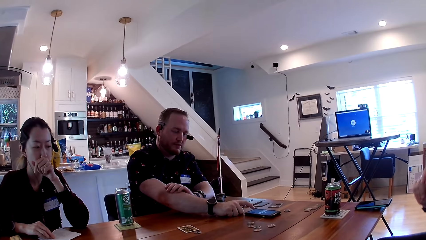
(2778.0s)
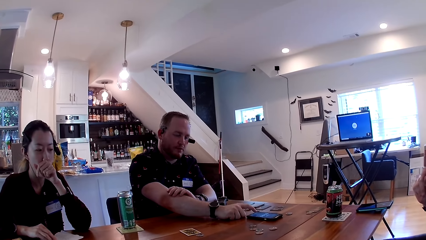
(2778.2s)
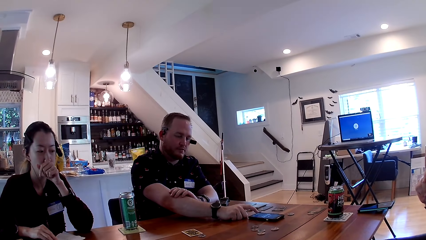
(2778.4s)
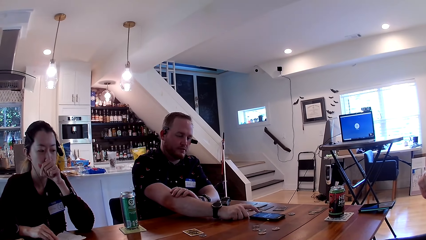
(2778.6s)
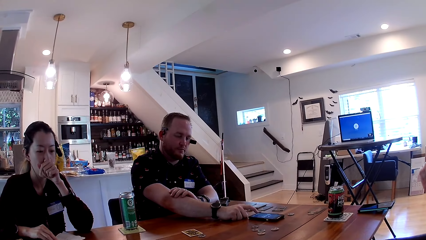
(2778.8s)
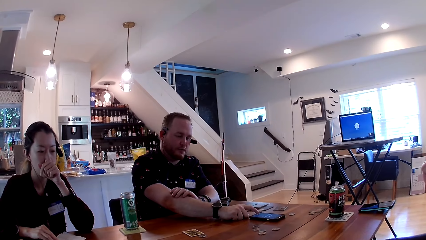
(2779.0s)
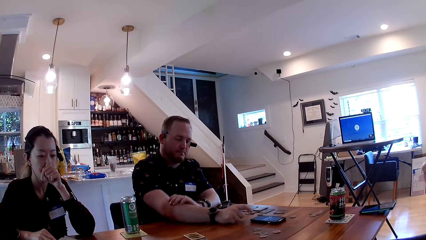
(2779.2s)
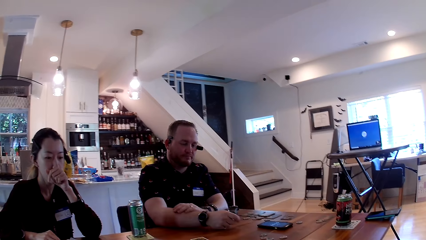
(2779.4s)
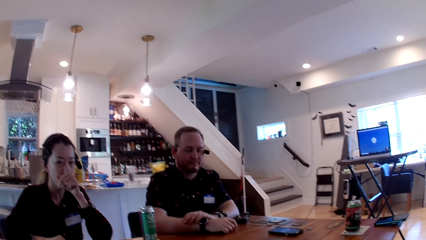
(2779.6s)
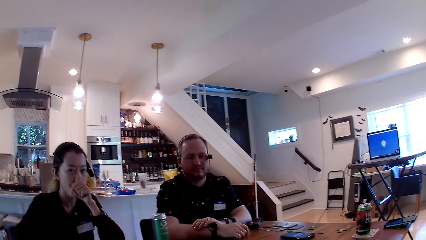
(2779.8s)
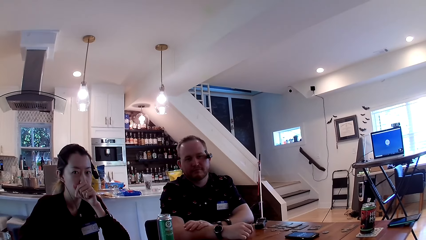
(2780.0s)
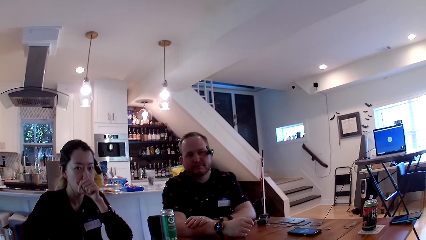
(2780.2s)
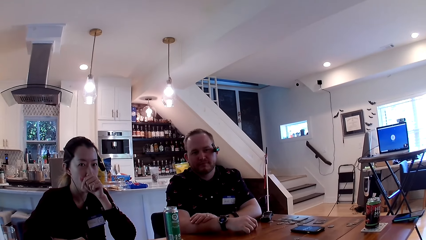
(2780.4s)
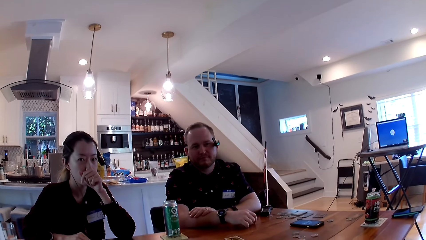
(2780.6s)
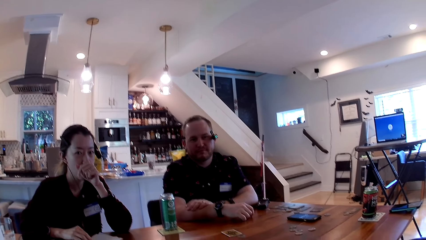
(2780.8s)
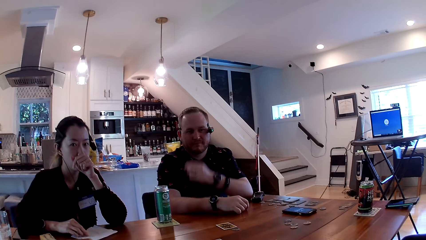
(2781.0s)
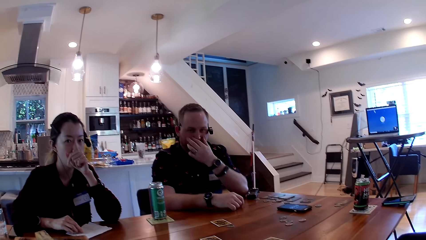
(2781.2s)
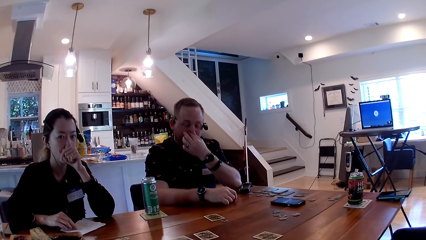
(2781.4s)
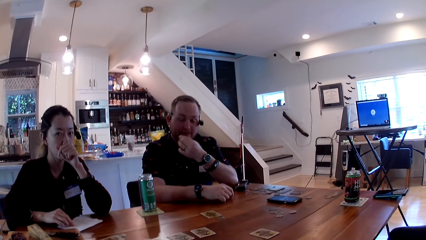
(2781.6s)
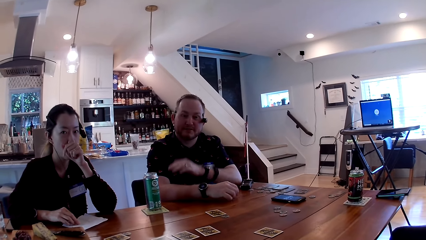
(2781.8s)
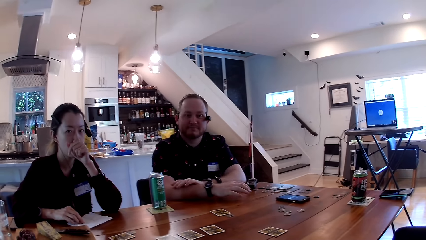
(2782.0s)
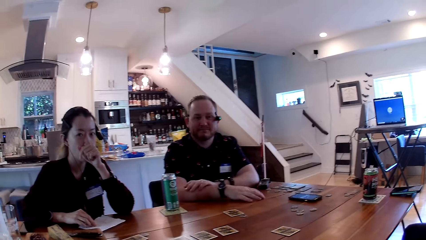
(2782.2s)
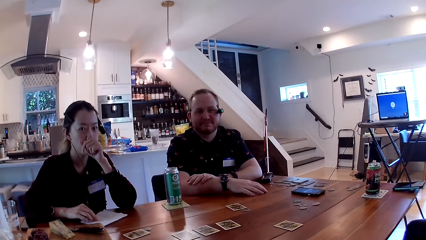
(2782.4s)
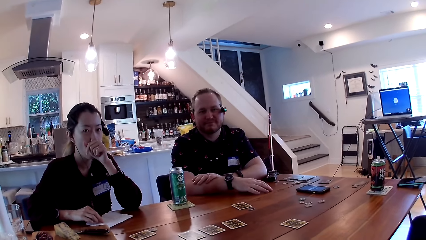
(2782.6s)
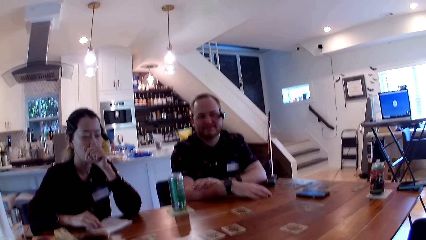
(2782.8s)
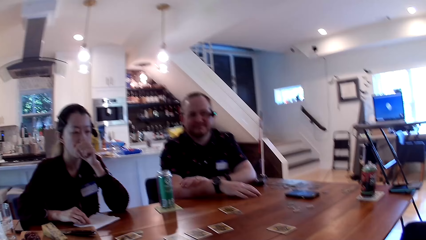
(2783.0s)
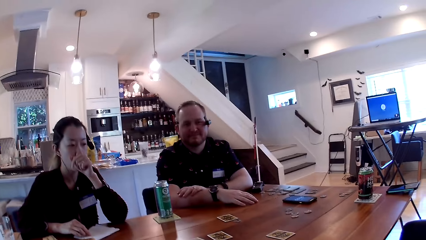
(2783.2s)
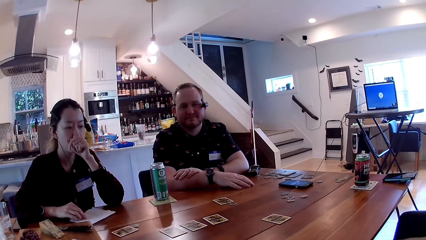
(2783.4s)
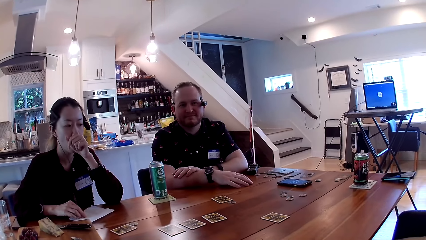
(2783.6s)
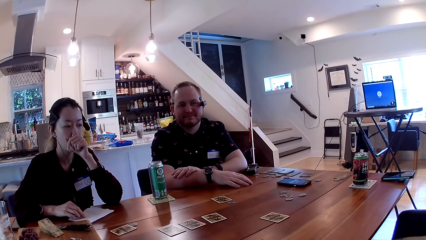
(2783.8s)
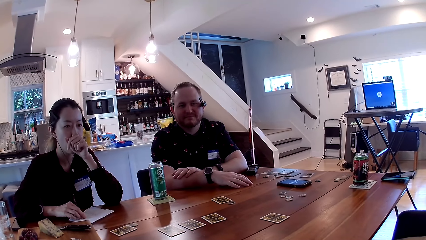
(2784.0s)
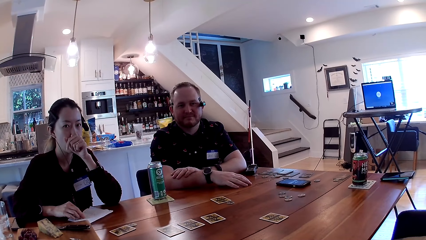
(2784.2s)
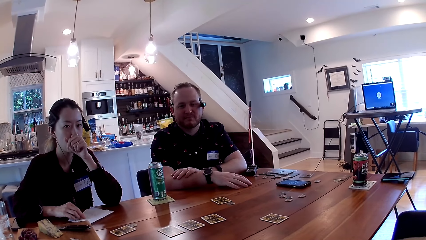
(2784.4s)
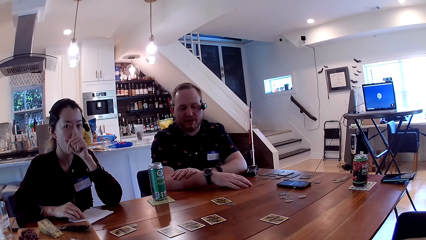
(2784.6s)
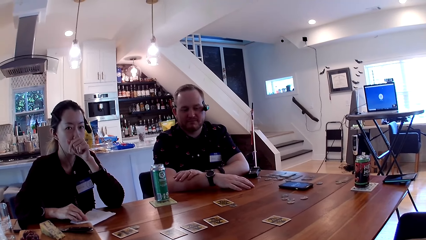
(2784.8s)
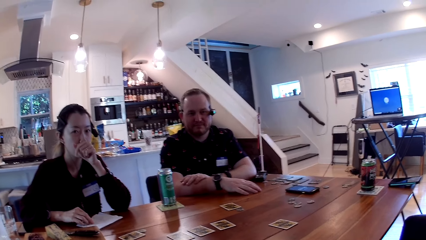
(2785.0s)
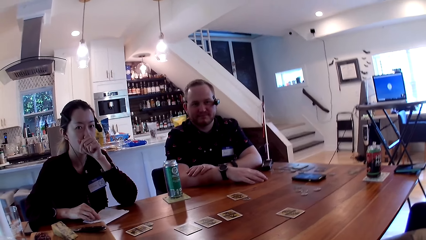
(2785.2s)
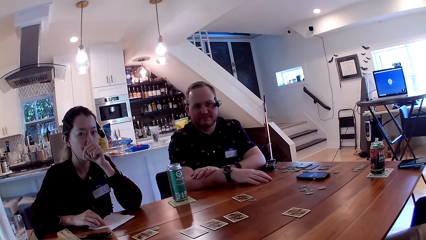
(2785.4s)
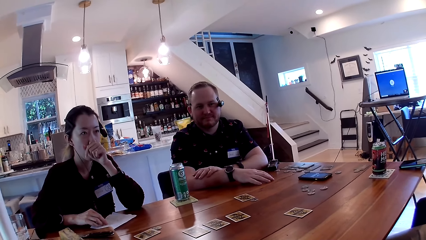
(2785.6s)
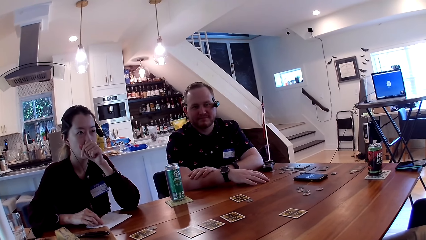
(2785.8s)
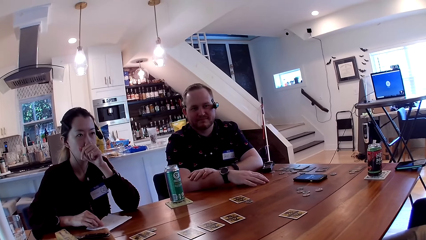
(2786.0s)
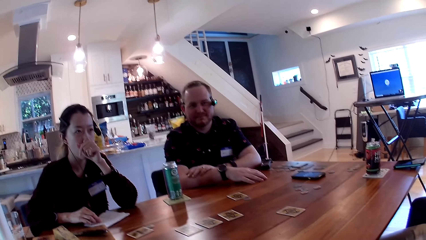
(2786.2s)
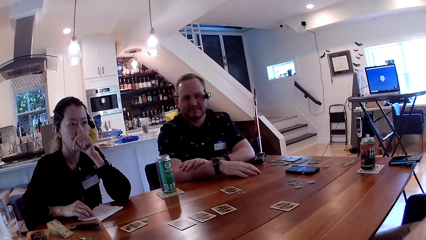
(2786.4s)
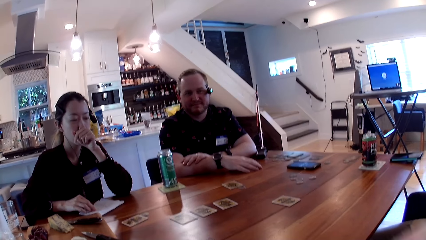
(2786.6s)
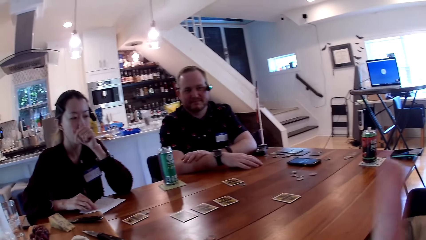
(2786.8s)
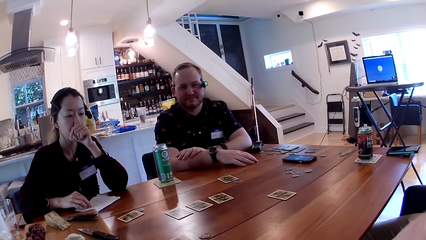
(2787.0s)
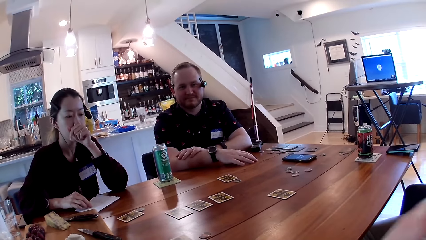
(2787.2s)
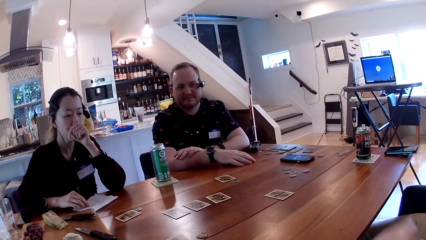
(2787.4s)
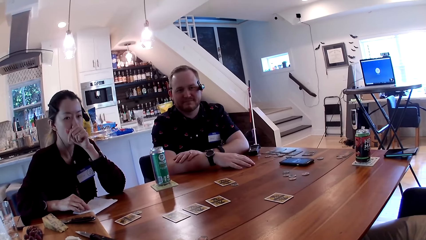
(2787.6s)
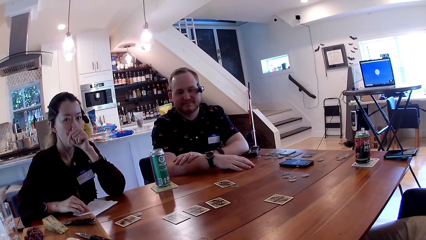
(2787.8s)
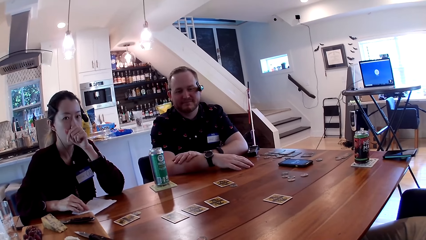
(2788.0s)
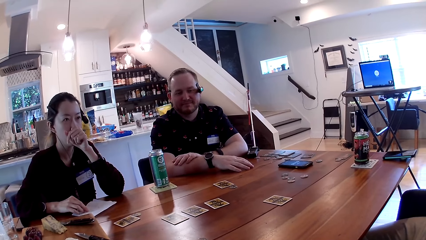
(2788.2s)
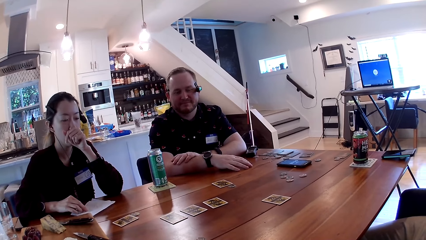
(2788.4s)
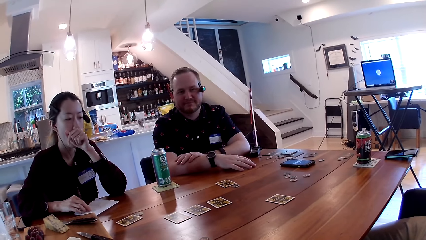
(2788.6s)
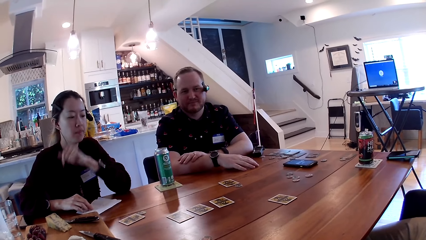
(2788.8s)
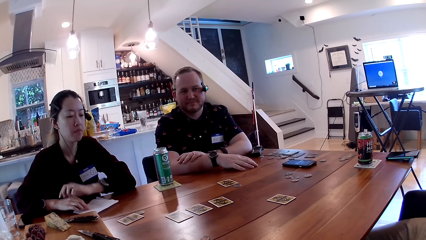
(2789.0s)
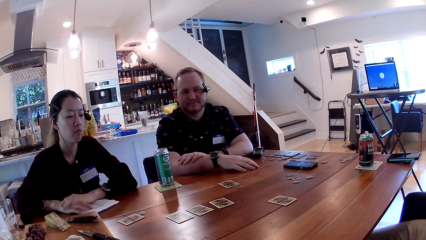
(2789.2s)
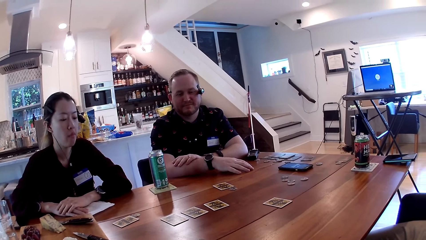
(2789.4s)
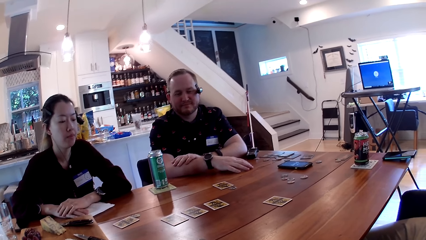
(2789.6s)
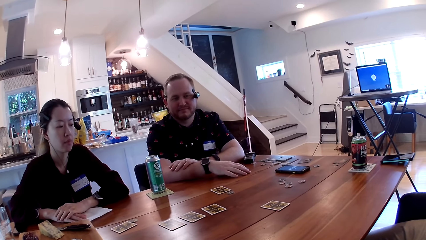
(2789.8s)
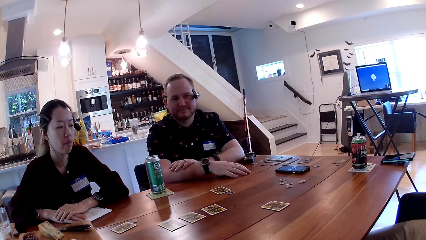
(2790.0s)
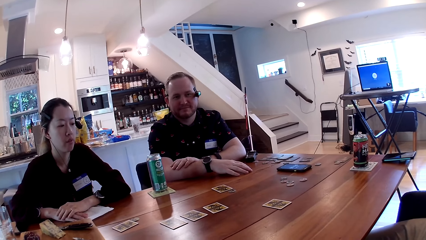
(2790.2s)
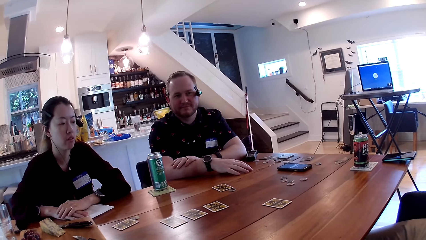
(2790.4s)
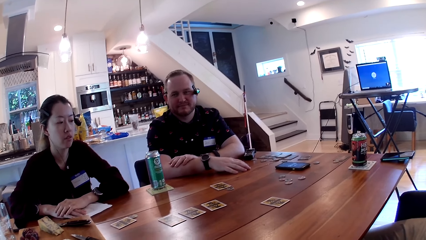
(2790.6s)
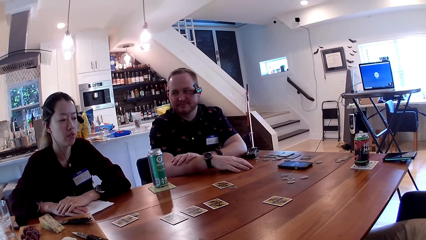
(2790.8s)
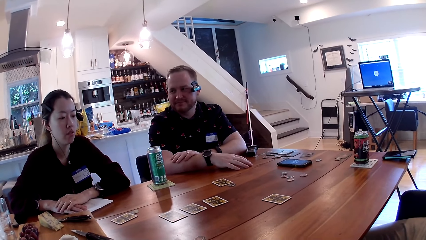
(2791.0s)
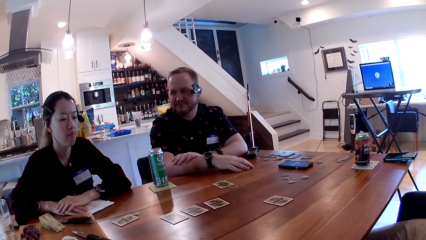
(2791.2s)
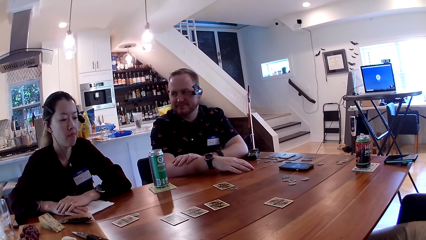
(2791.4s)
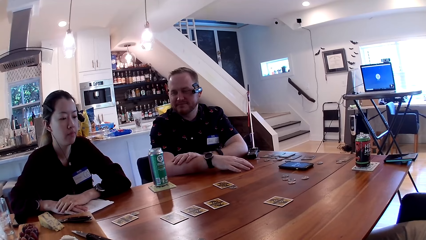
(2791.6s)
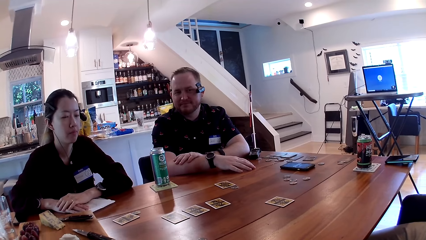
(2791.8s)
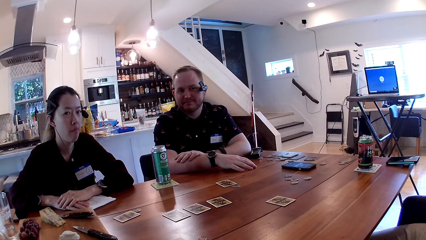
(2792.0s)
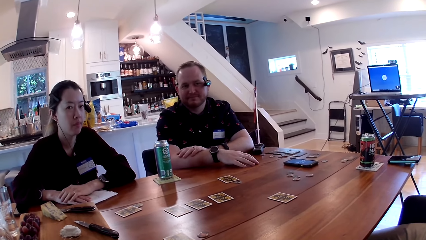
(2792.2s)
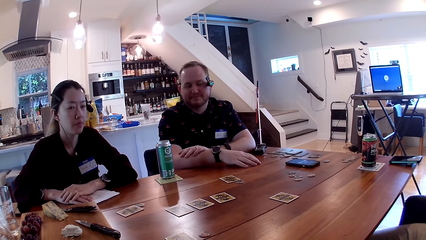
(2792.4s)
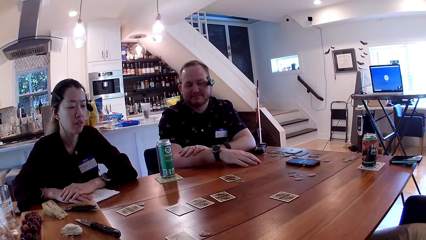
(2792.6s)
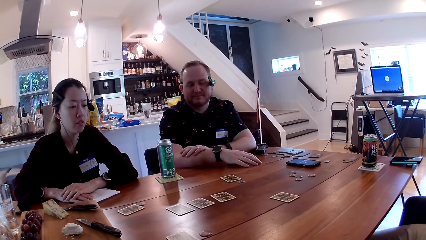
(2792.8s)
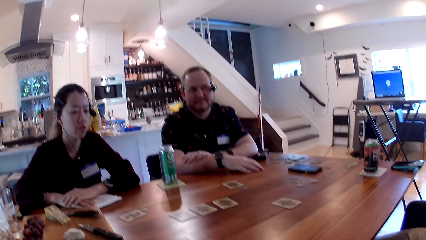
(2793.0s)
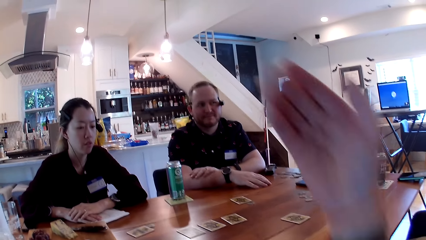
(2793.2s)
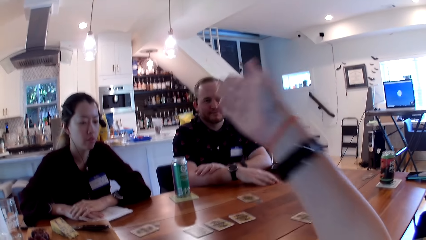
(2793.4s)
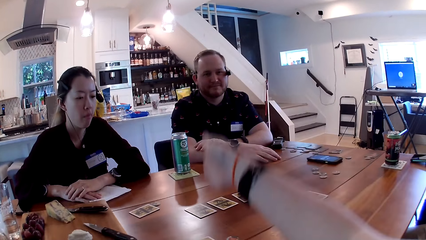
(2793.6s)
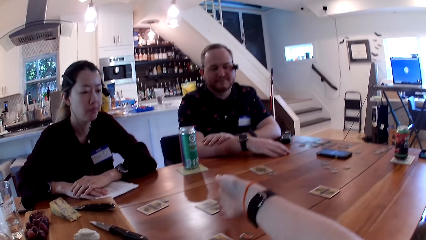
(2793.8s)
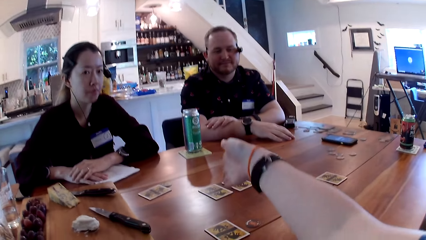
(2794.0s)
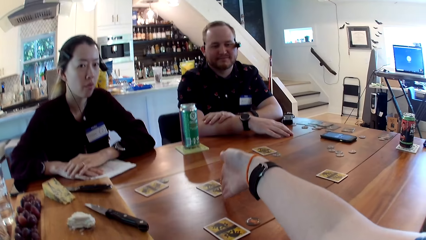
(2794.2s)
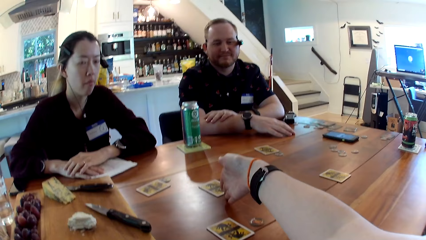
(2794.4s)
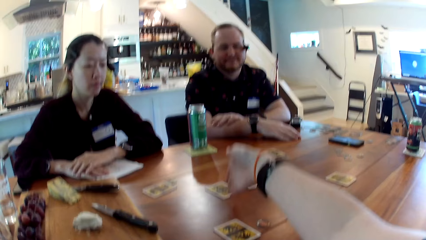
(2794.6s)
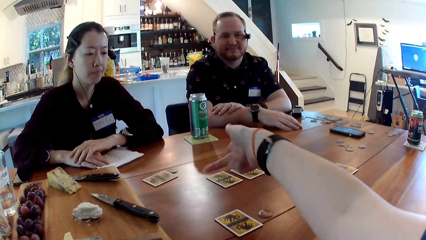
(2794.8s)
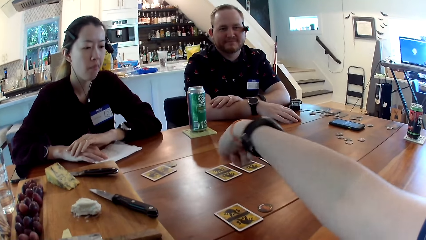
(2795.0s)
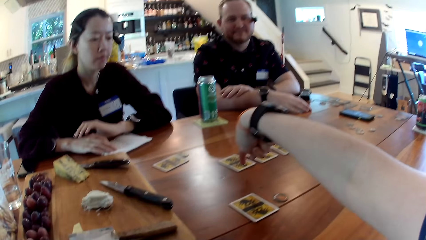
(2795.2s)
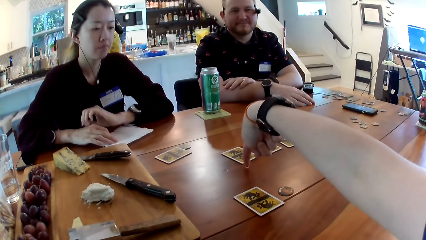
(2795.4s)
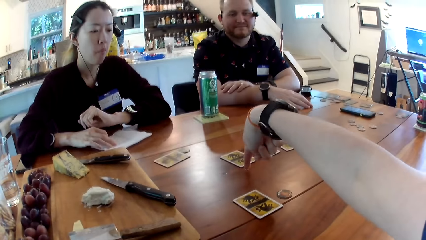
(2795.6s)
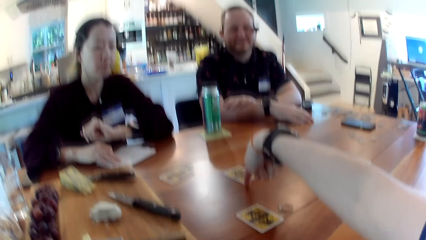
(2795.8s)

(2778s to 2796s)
A man operates the mobile phone with his right hand. A woman converses with the man. The camera wearer converses with another woman and the man. The man touches his nose. The camera wearer converses with the man. The other woman looks at the camera wearer. The other woman places her left hand on her right hand on the table. The other woman lowers her hand from her mouth. The other woman interacts with the camera wearer. The other woman chews grapes. The camera wearer stretches a hand towards the man. She touches a card with her right hand.
